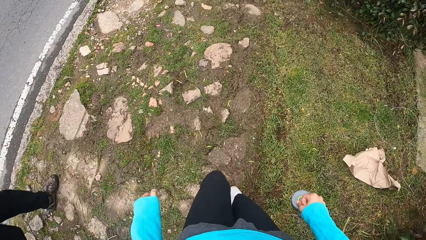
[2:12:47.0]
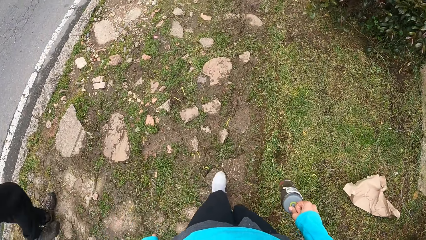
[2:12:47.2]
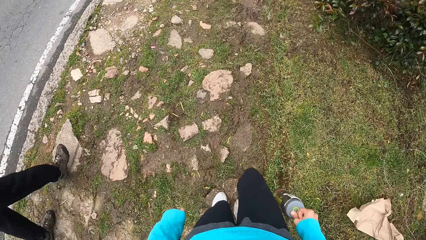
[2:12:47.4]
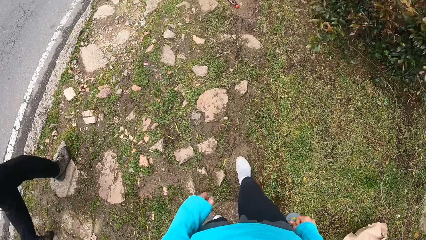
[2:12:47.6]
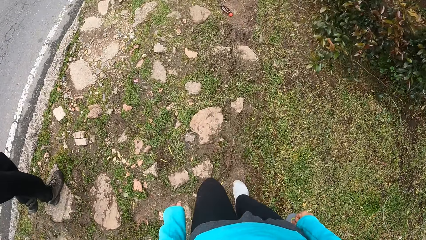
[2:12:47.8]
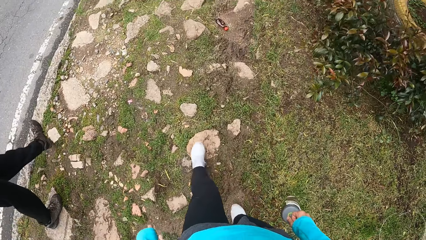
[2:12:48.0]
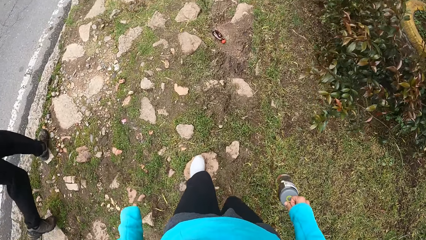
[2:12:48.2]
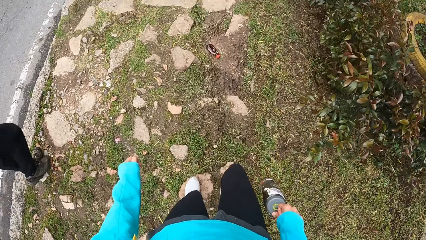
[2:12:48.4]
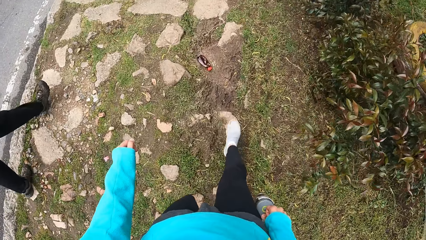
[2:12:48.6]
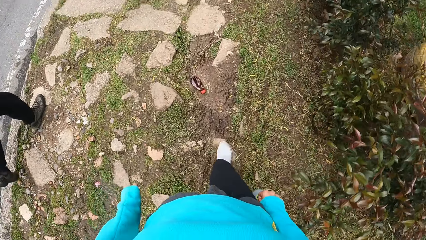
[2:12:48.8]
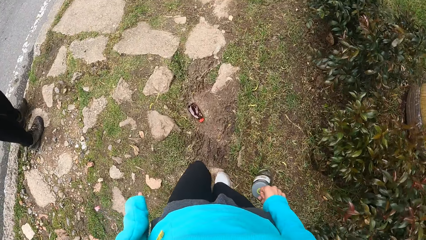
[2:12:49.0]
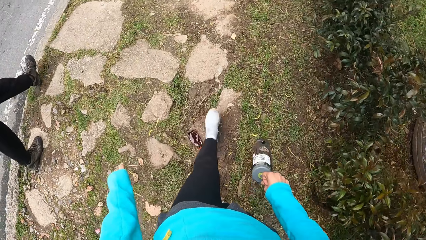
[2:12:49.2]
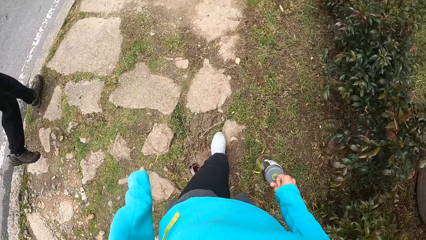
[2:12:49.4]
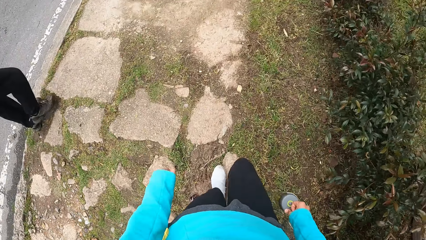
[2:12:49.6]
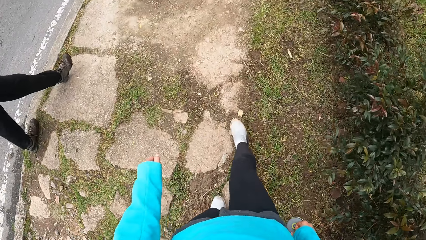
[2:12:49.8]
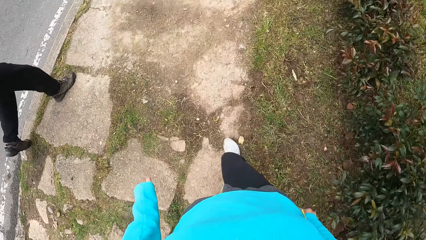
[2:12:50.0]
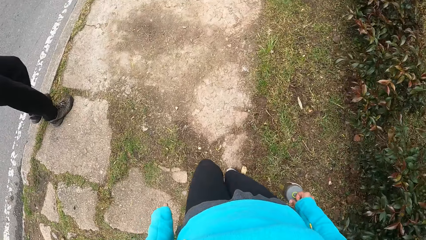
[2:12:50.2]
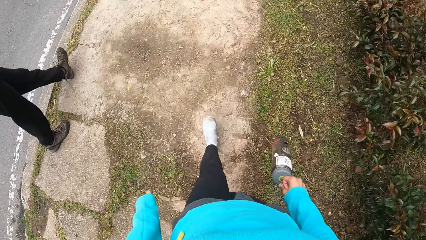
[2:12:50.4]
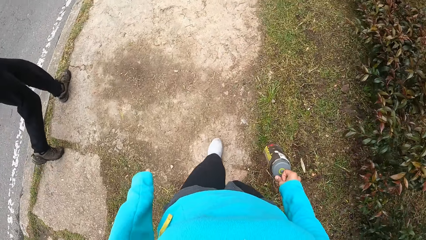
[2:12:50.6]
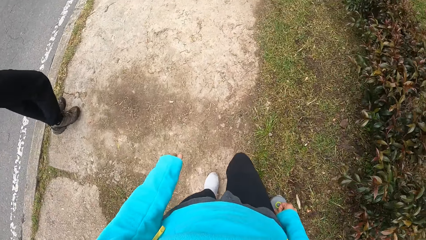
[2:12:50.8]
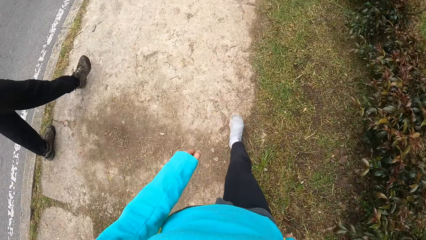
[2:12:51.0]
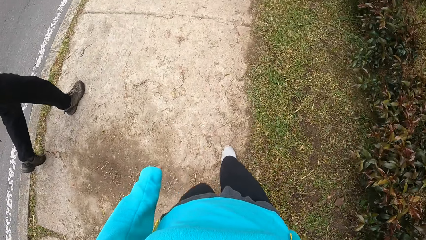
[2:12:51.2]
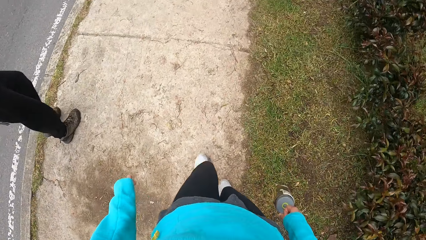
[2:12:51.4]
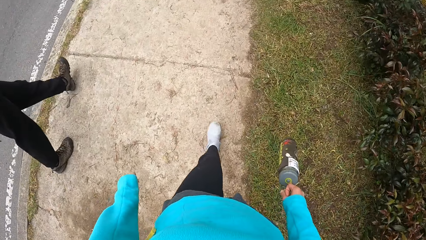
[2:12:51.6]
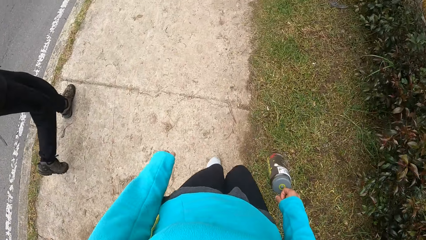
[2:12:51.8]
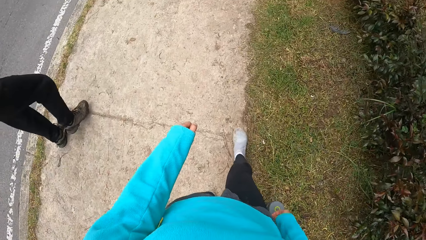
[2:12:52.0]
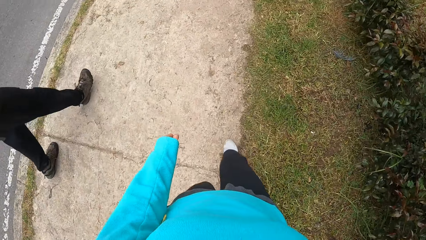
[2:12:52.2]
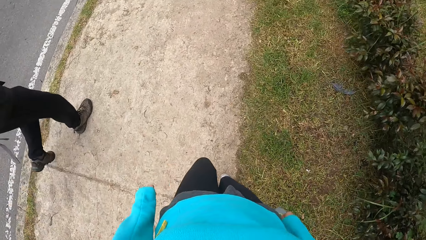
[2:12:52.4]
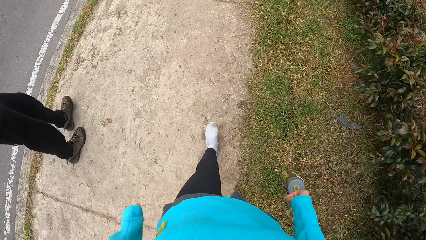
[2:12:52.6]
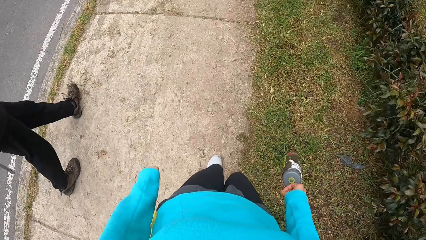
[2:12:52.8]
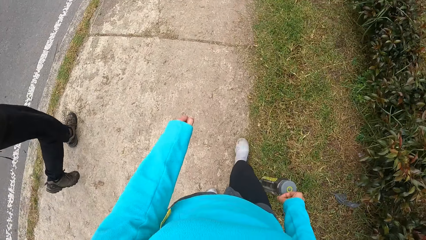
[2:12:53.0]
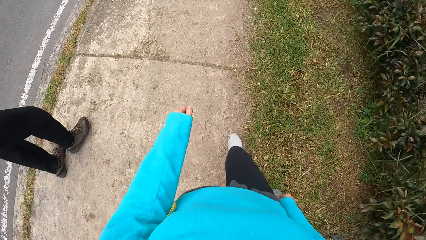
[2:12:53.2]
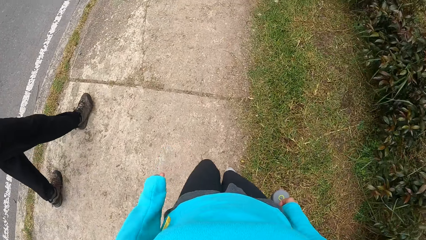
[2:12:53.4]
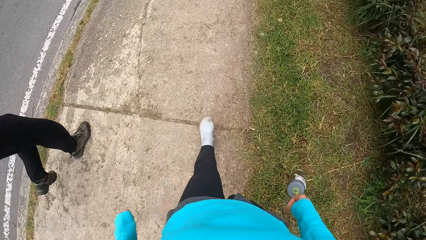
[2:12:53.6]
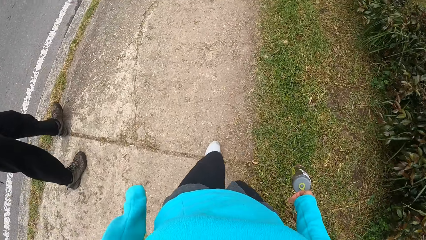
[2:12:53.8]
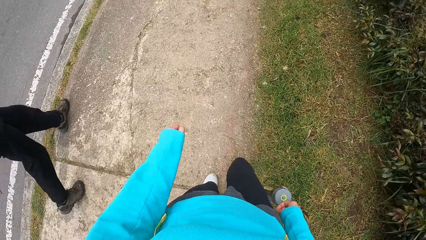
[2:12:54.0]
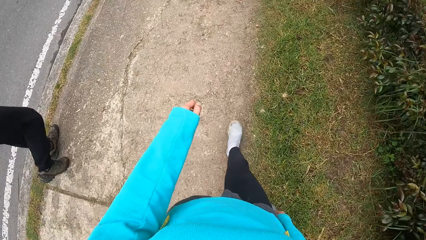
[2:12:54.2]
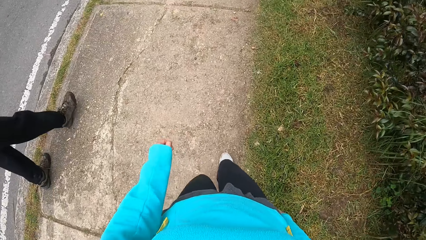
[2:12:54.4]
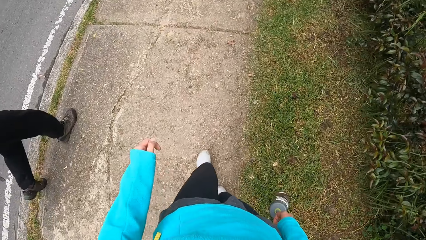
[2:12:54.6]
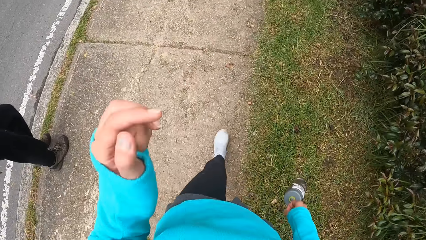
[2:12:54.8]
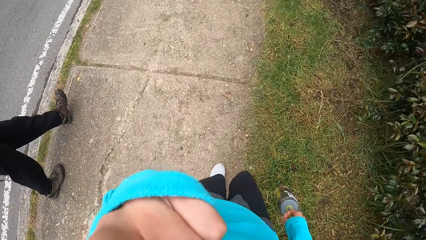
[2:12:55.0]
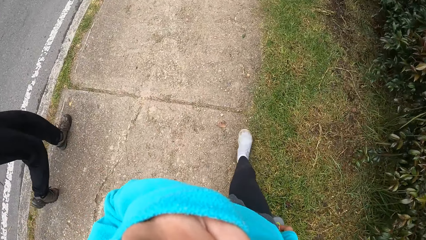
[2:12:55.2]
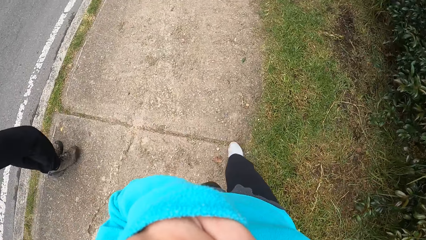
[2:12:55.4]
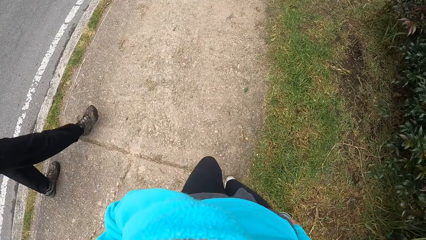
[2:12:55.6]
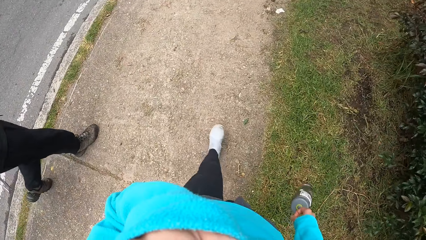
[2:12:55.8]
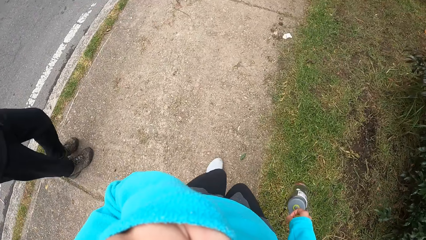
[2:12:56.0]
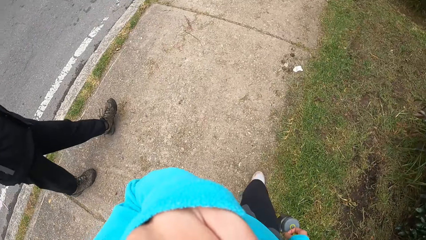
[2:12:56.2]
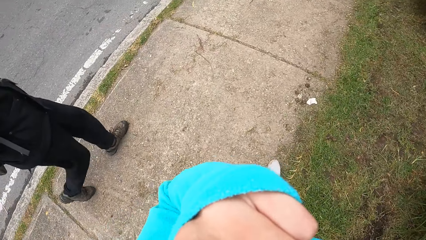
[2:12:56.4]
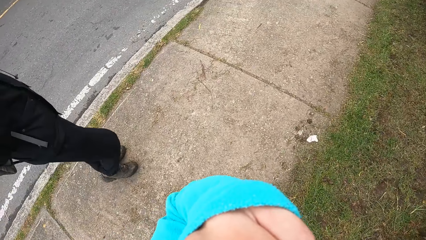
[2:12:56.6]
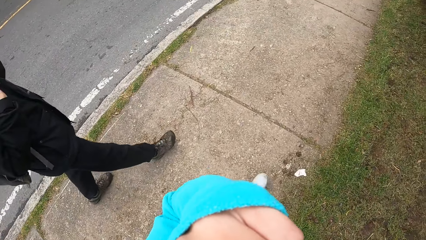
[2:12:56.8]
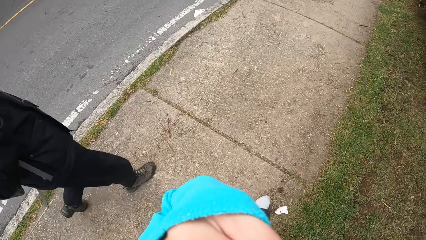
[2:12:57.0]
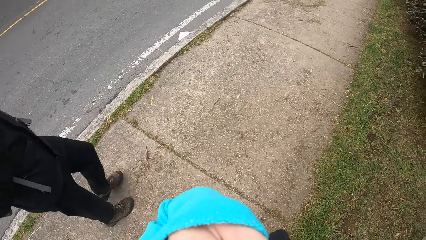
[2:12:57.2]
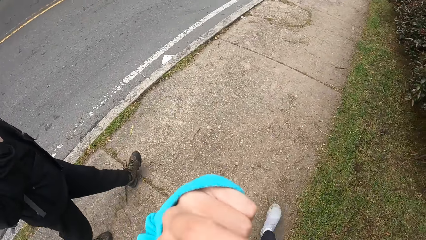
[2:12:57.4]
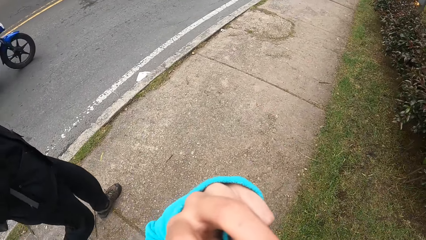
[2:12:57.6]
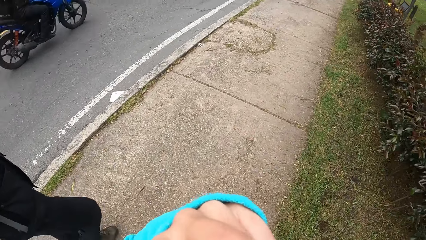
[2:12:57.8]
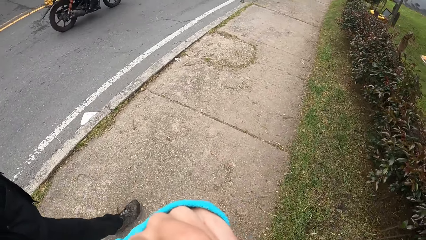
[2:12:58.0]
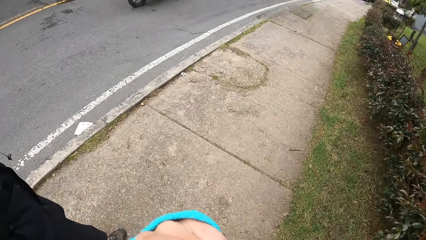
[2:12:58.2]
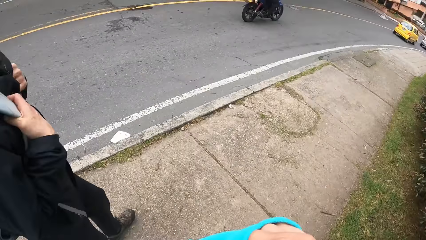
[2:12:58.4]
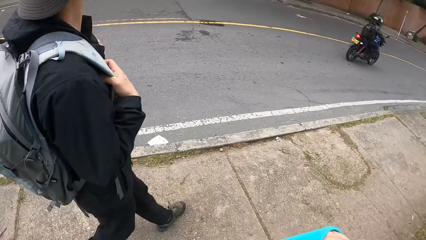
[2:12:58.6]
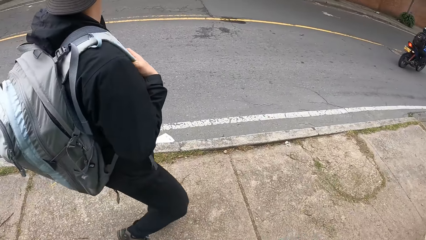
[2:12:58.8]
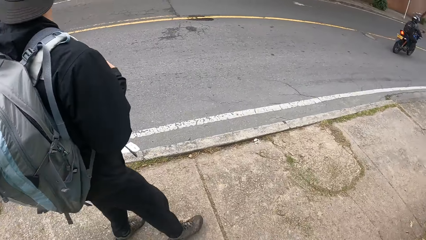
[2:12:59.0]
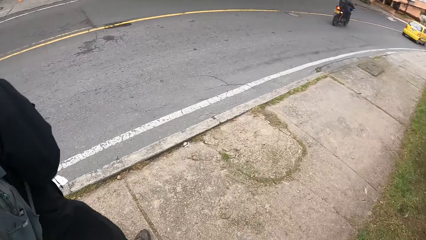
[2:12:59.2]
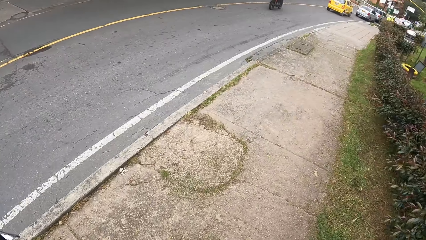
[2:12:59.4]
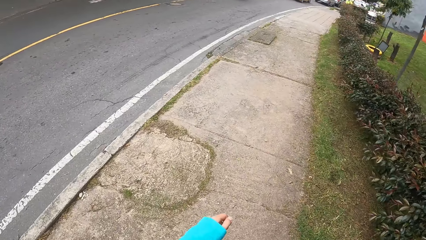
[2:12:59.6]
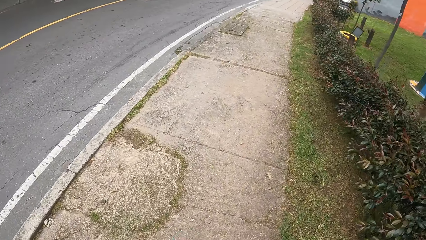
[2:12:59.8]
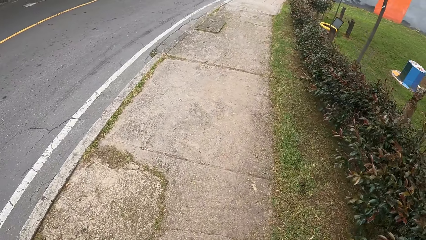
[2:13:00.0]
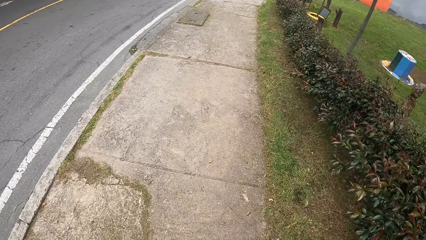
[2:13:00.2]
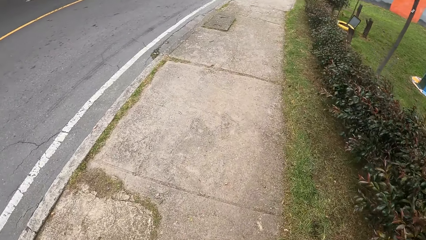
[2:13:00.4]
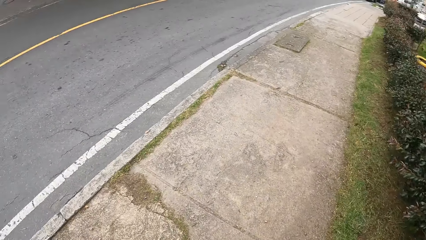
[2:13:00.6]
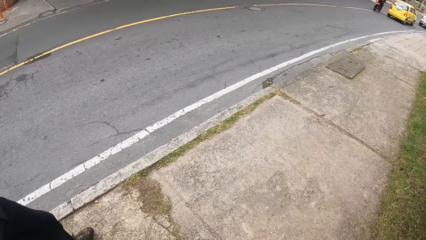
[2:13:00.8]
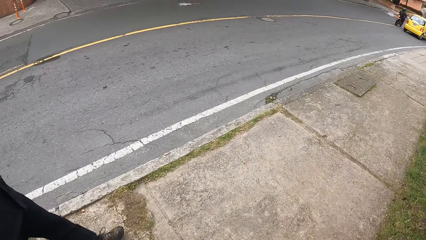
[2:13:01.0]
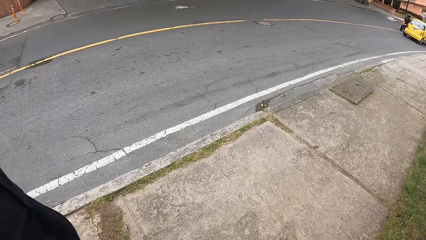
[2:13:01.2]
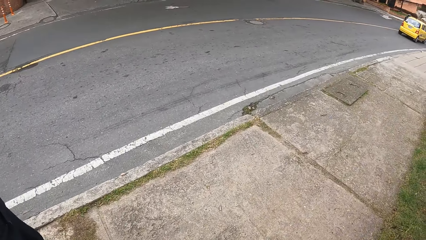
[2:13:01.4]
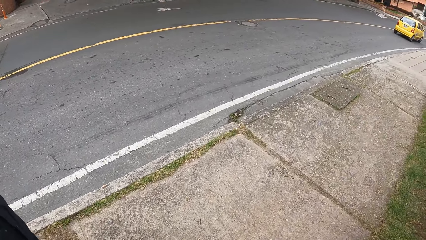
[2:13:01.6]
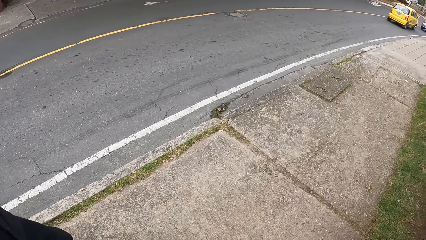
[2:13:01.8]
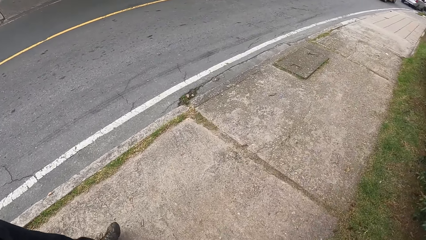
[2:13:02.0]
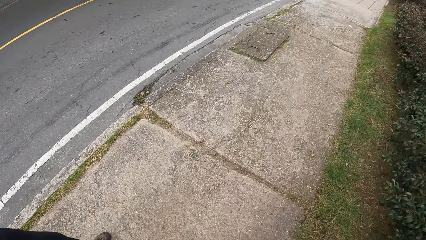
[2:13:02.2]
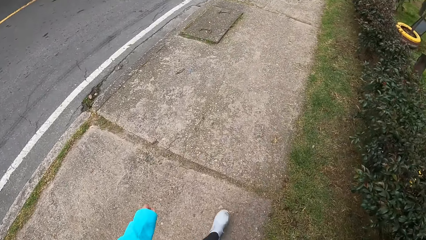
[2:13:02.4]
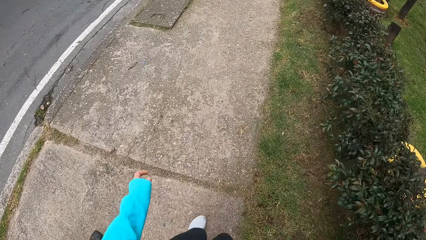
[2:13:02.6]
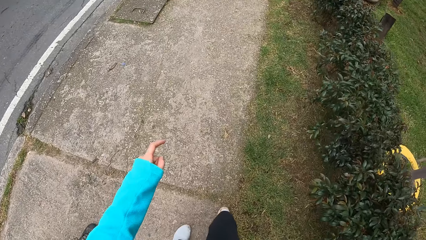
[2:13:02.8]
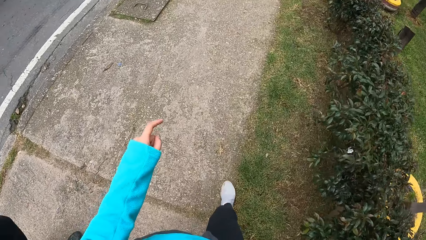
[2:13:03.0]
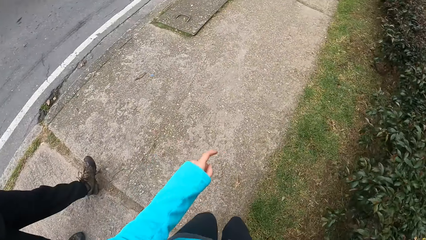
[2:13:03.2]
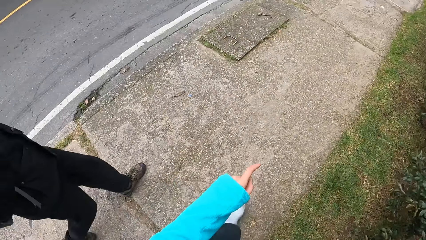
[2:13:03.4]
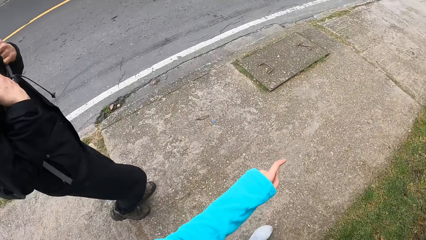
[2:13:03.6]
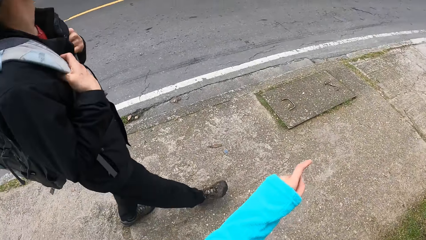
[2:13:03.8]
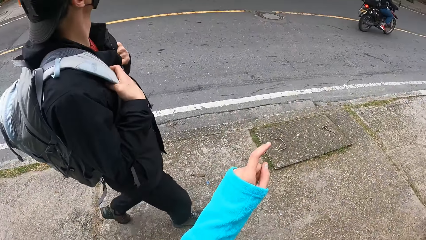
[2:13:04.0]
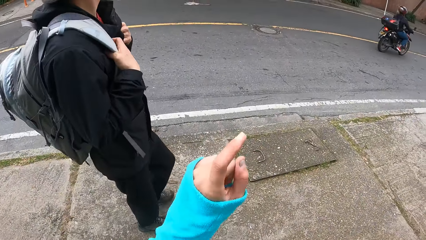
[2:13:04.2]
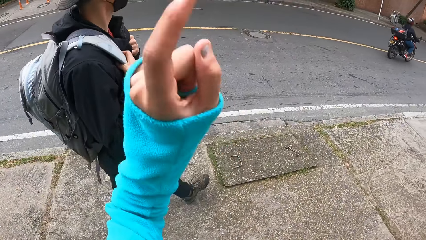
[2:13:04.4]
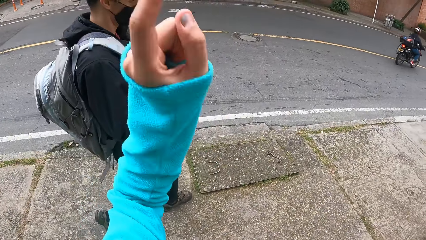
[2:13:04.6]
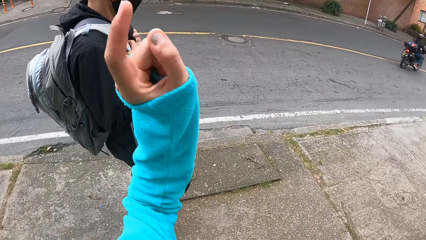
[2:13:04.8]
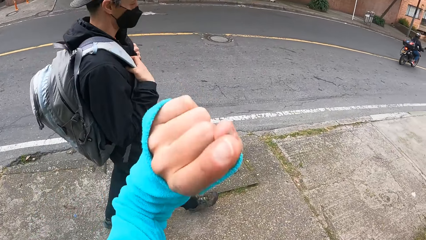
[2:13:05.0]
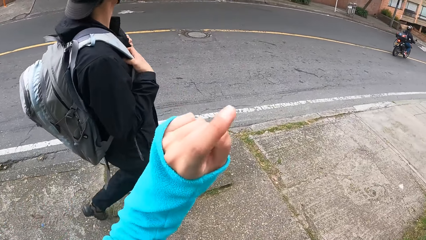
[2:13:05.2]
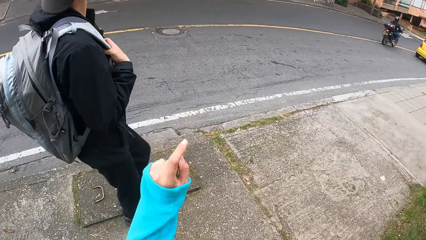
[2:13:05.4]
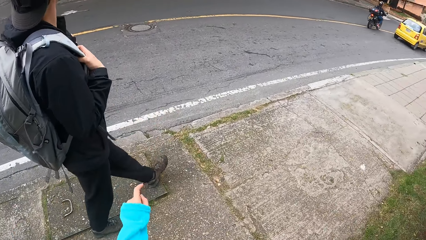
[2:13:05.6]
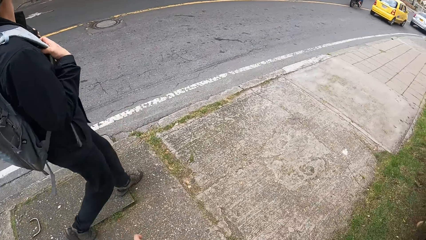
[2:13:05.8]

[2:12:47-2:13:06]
A motorcycle rides past the camera wearer, the man and the woman.
